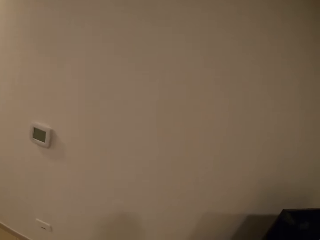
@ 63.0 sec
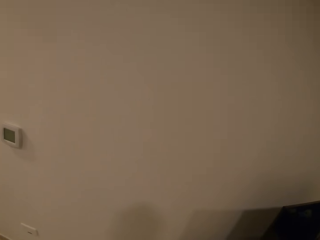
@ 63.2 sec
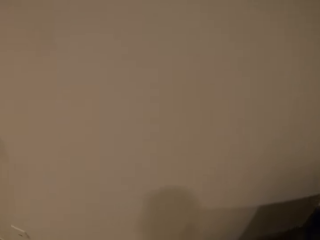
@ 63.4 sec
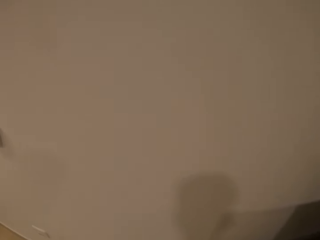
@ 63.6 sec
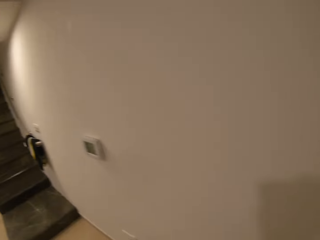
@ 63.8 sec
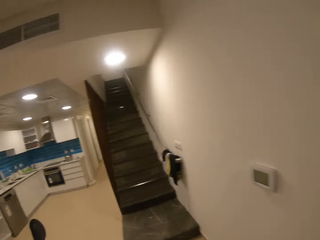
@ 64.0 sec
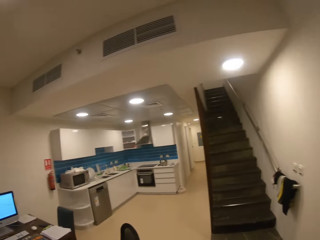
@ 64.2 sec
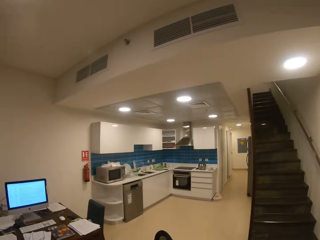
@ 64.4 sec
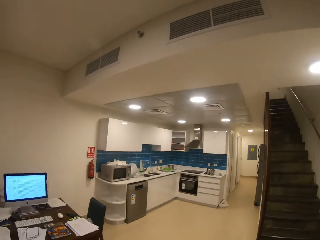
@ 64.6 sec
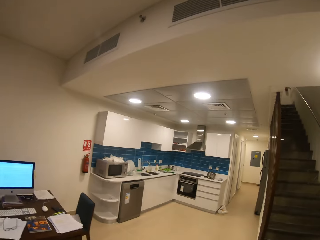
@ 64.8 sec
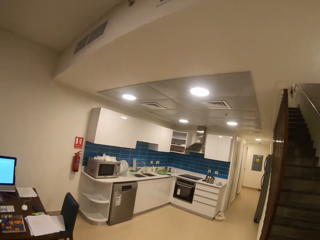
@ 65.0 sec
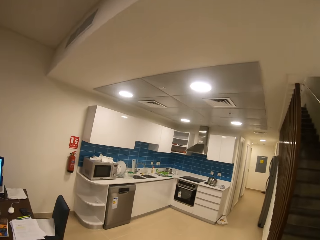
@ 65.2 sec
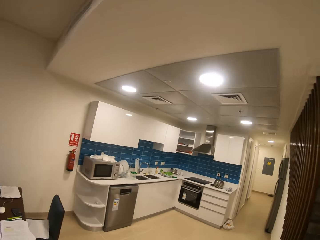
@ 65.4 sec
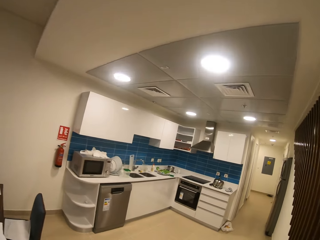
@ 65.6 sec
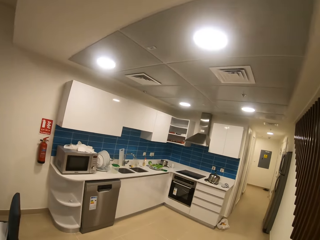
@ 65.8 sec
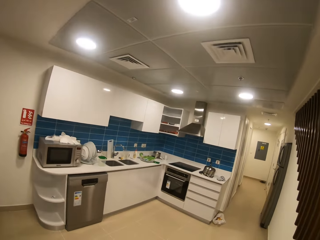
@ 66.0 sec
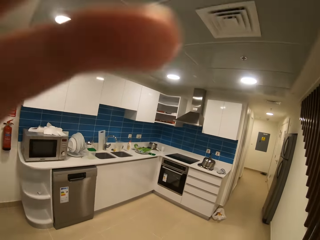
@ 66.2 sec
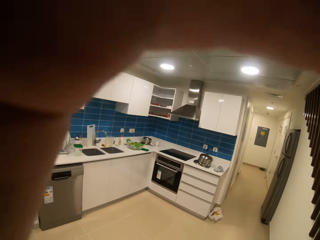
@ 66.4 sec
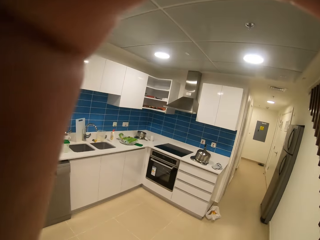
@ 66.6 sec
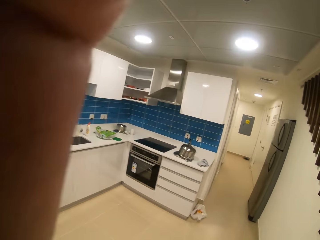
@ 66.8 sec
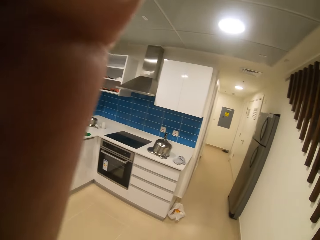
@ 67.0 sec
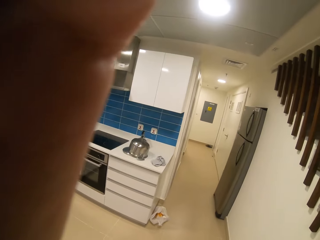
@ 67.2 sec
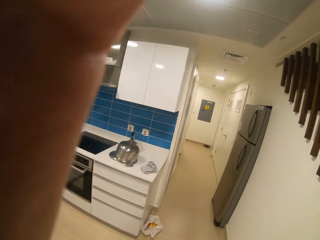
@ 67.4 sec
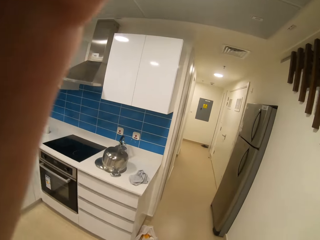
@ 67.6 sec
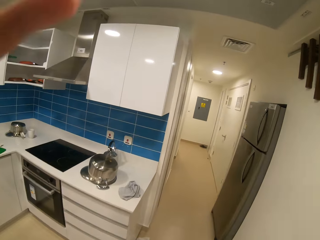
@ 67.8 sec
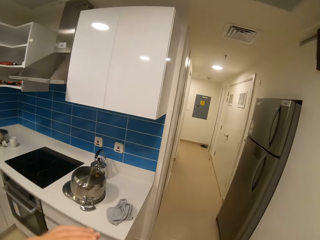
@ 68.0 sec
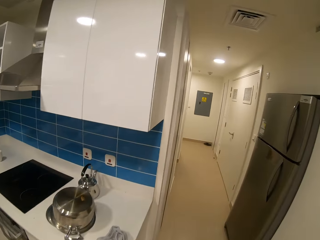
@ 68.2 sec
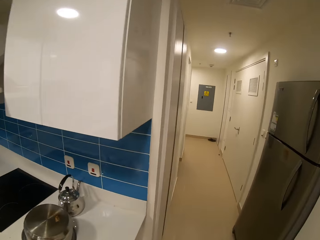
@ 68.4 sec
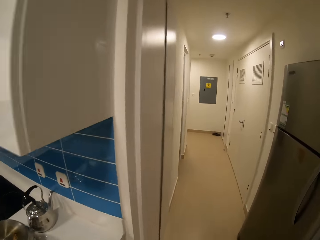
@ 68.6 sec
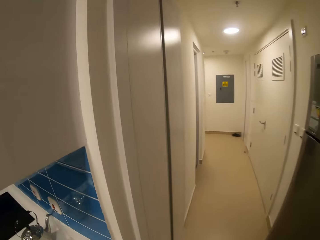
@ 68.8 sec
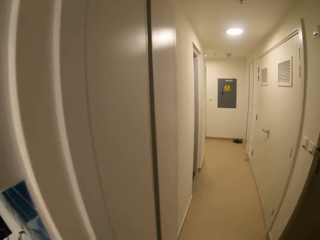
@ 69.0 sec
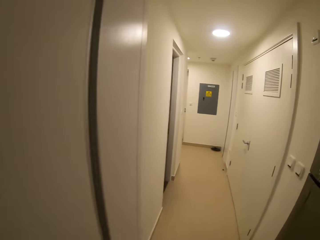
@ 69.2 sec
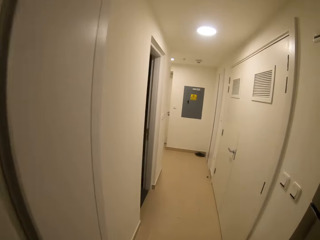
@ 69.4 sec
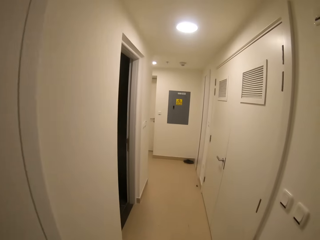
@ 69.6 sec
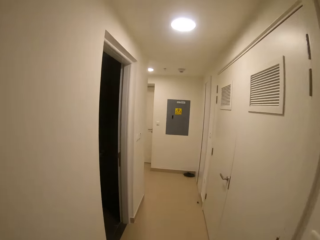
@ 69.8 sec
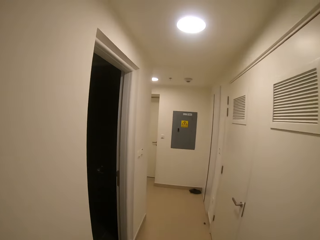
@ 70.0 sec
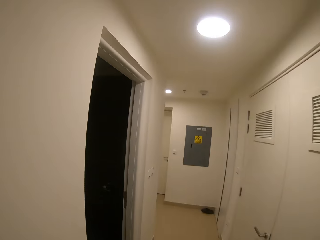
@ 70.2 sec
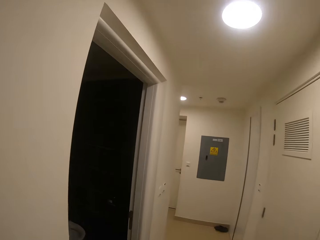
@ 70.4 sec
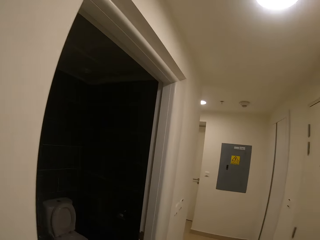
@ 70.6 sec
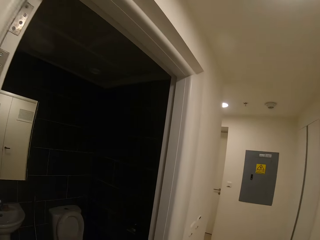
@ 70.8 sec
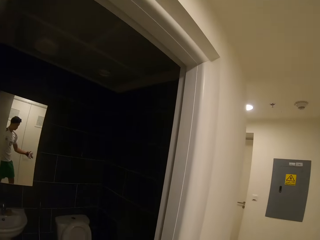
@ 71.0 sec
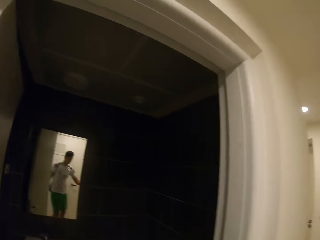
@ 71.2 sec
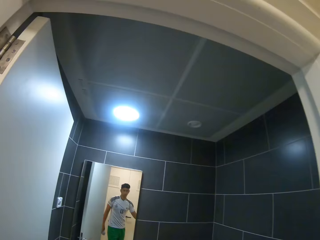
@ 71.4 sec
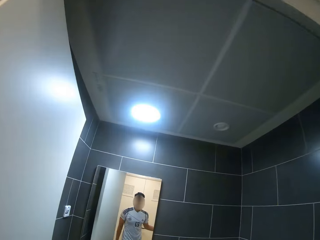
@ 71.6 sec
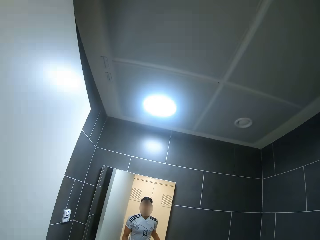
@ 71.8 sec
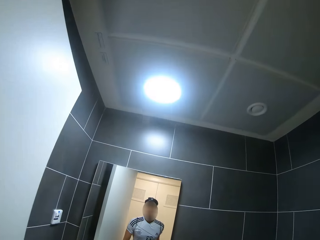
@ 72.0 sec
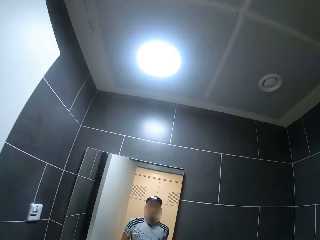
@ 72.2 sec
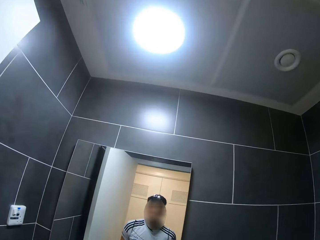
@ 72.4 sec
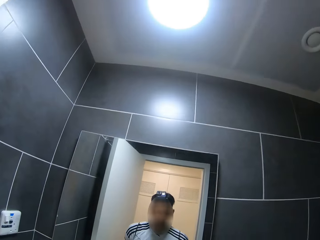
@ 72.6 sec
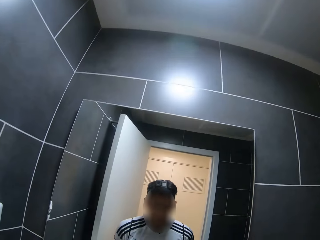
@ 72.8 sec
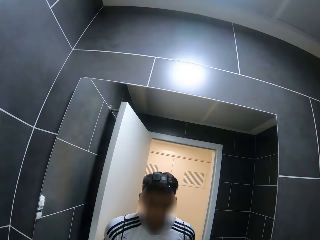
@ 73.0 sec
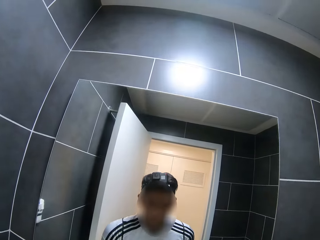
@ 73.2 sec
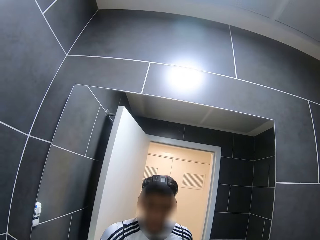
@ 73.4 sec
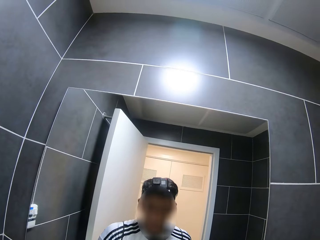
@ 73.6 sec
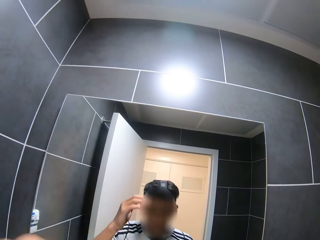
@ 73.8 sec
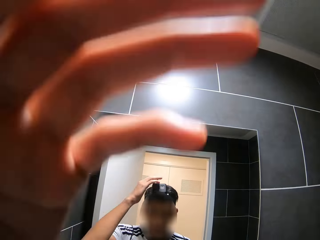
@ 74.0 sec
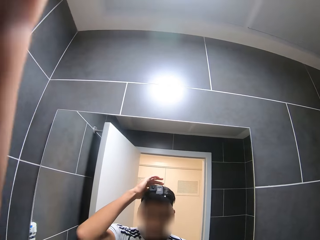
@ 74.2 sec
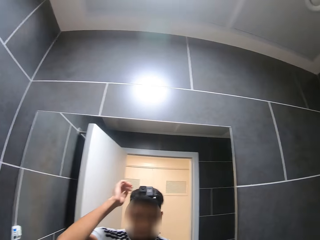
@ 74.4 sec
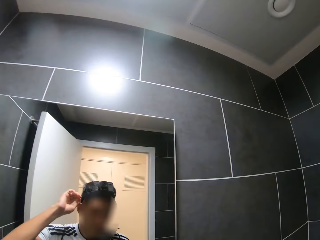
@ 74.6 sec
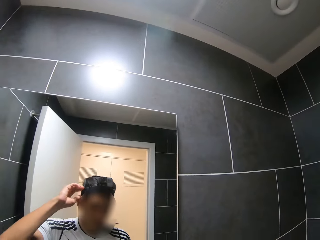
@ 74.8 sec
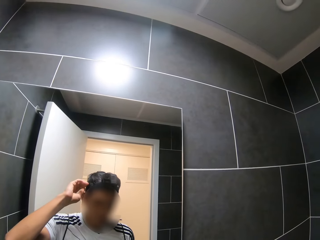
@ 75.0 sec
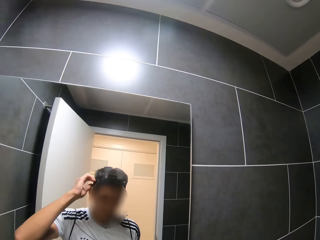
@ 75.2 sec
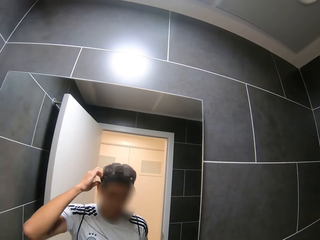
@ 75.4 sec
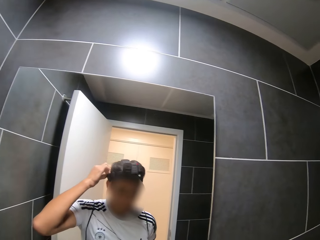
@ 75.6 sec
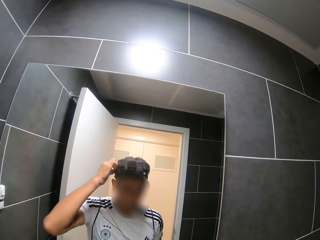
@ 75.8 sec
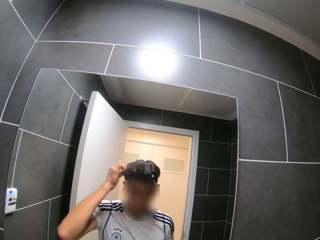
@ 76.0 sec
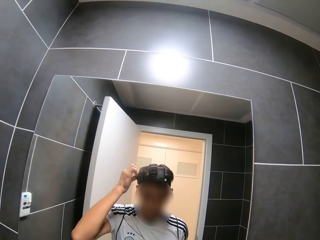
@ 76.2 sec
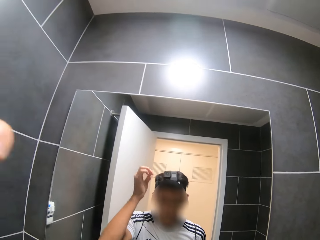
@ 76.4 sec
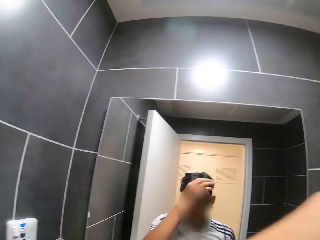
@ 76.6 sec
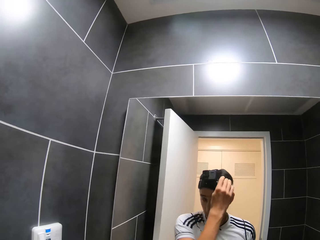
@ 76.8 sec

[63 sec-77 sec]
The camera wearer walks towards the stairs. He walks in the room. He raises a hand. He lowers the hand. He walks through a corridor. He walks into the room. He looks in the mirror. He goes to the mirror. He adjusts his camera.

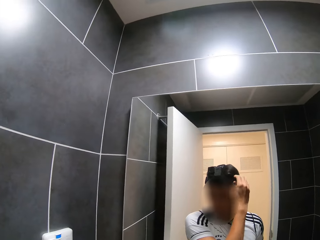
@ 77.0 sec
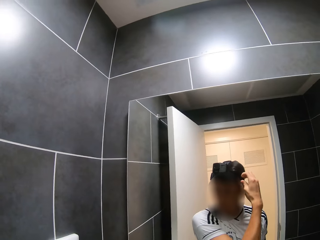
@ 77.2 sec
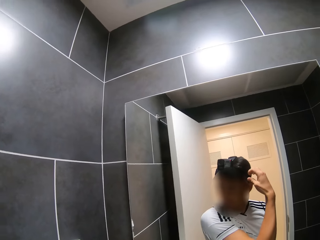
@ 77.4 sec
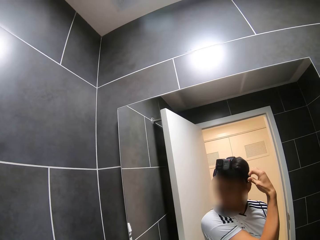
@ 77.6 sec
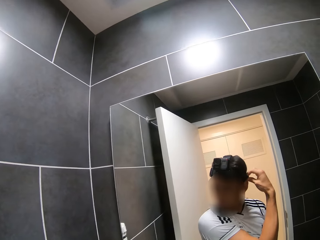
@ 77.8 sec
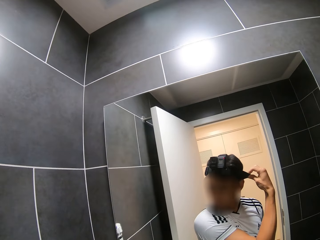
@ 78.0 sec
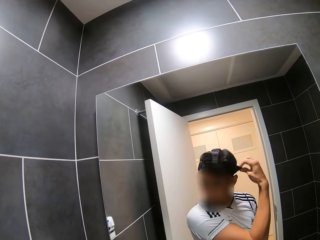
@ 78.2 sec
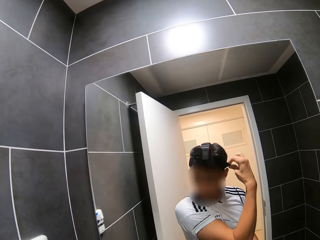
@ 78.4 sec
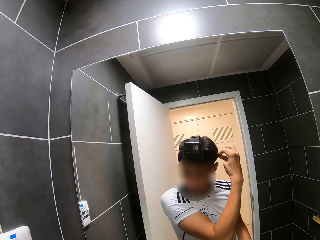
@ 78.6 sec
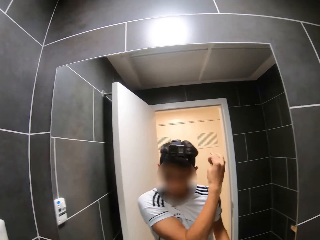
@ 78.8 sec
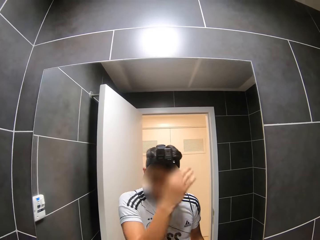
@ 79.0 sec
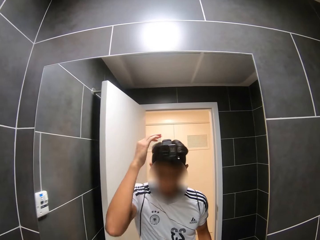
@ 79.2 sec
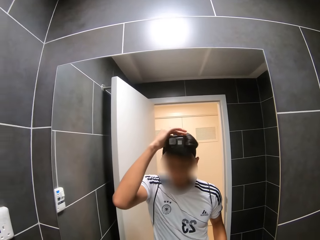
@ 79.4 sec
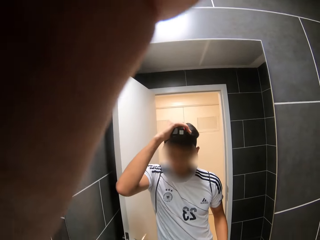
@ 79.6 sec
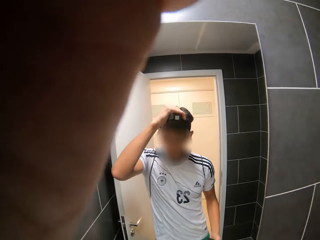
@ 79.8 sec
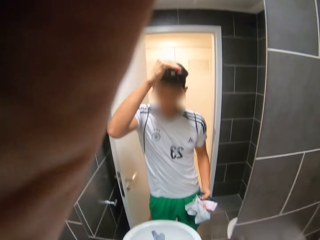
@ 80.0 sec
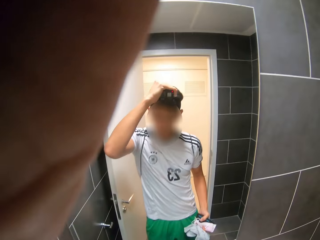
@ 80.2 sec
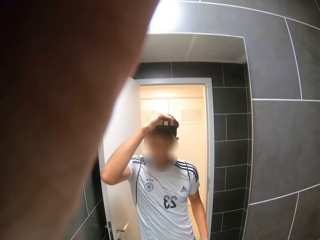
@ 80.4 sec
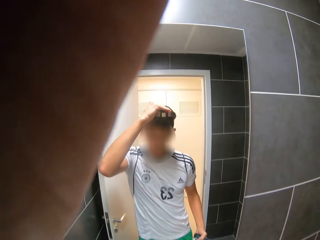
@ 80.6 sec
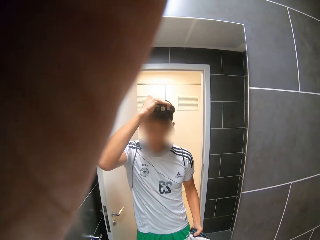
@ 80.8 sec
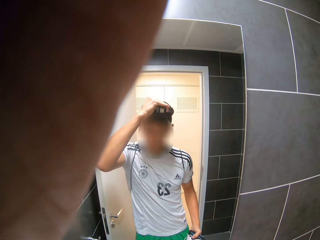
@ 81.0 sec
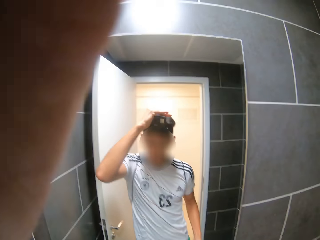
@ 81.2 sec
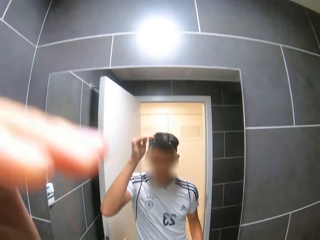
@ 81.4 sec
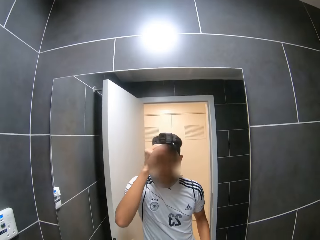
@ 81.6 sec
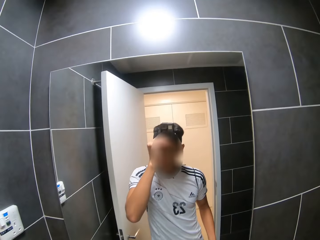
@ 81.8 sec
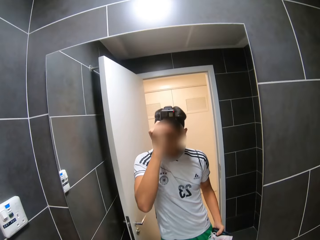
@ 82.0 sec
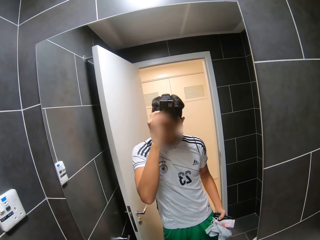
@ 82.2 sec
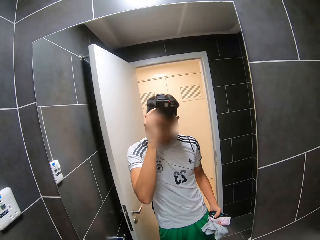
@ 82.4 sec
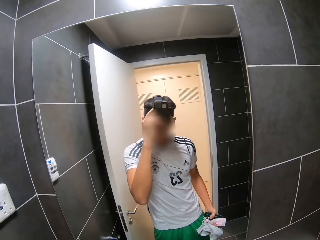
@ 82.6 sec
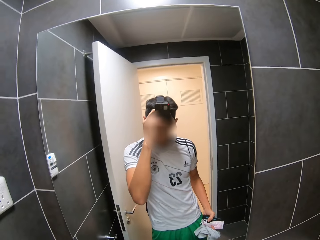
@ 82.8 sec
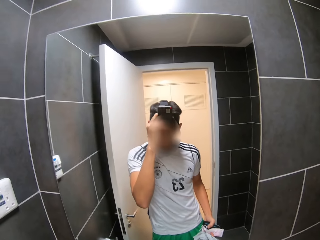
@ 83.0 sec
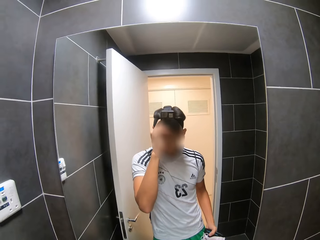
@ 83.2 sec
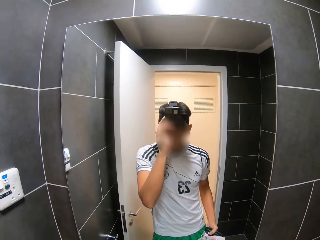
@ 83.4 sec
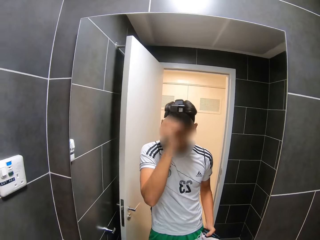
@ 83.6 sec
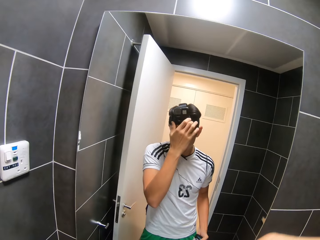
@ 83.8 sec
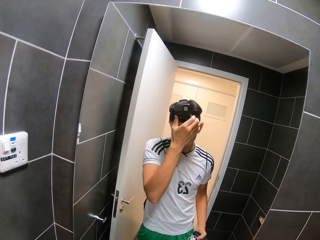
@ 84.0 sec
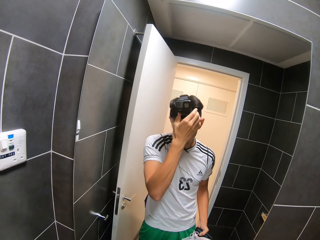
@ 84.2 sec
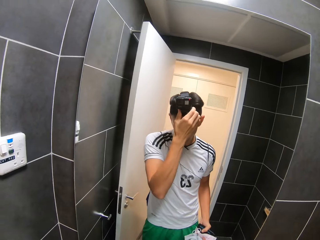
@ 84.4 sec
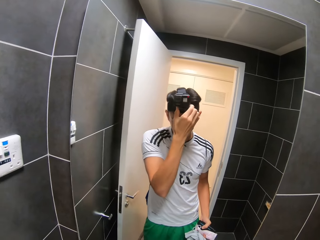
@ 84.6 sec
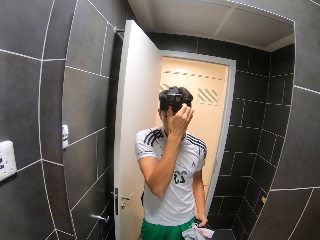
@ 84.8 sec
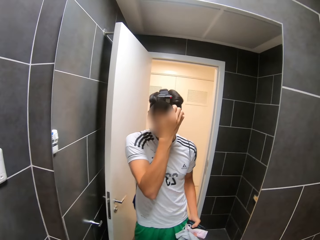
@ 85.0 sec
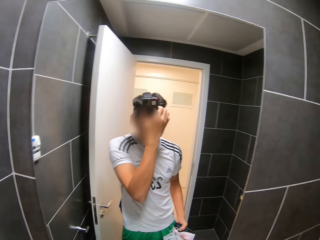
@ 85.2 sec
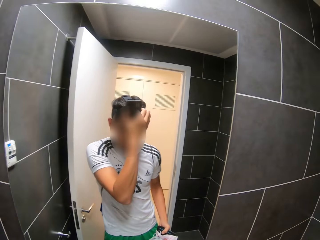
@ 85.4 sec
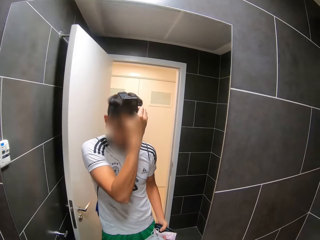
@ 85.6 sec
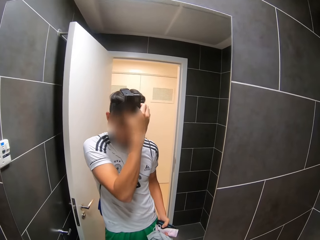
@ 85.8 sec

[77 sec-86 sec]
The camera wearer fixes the camera.
